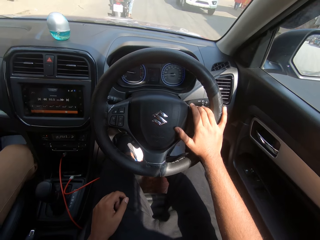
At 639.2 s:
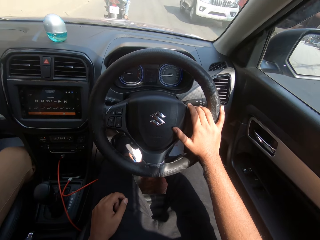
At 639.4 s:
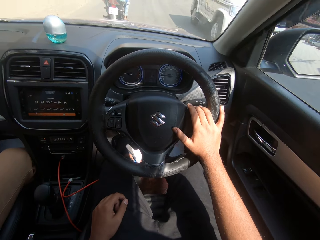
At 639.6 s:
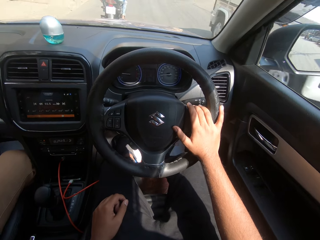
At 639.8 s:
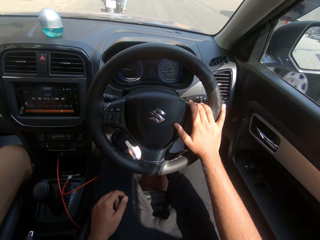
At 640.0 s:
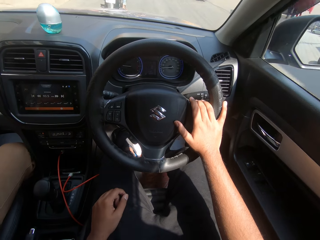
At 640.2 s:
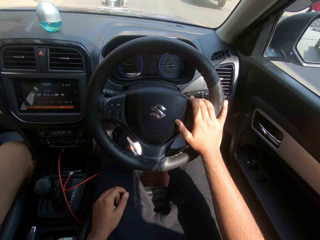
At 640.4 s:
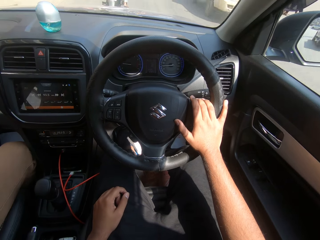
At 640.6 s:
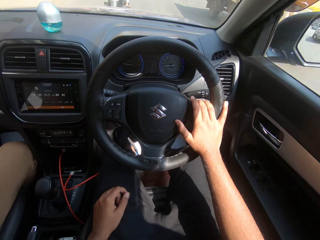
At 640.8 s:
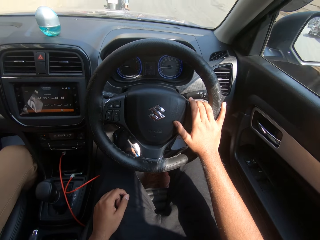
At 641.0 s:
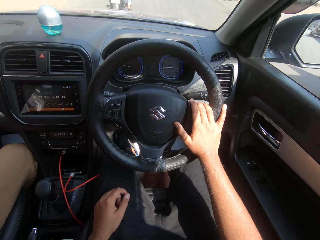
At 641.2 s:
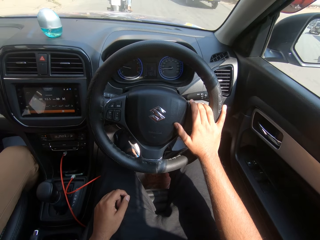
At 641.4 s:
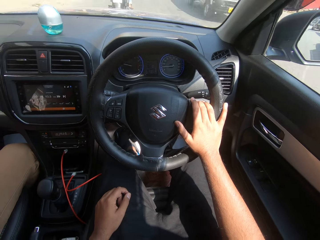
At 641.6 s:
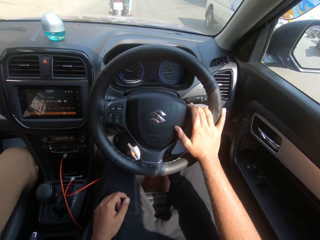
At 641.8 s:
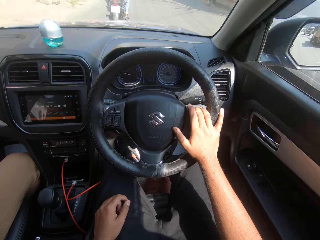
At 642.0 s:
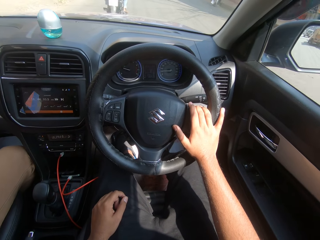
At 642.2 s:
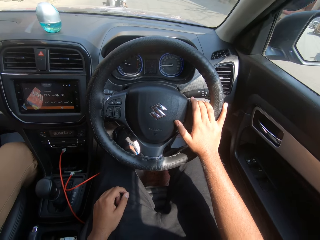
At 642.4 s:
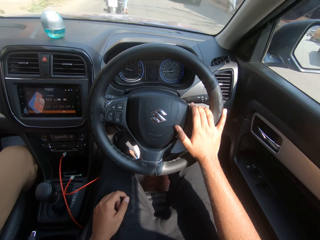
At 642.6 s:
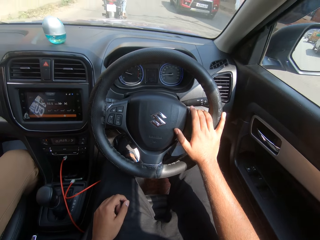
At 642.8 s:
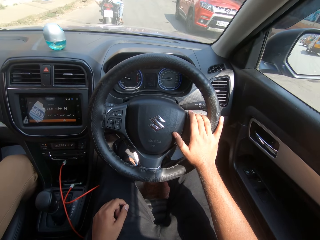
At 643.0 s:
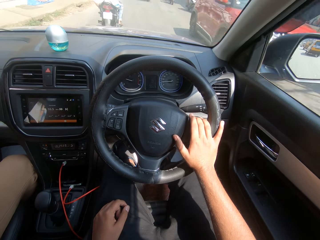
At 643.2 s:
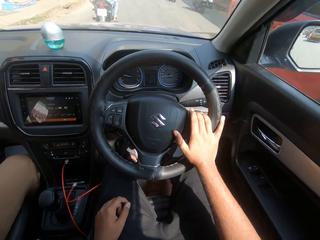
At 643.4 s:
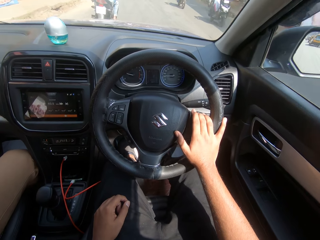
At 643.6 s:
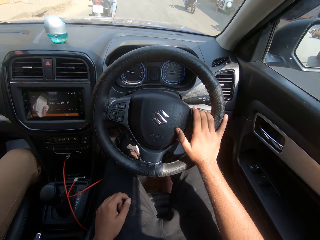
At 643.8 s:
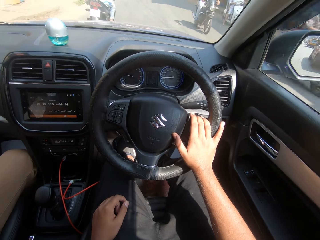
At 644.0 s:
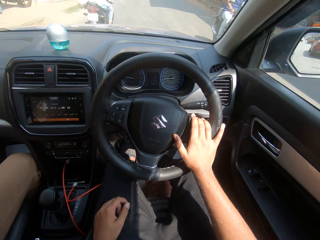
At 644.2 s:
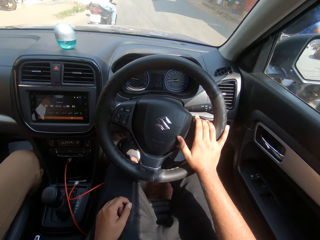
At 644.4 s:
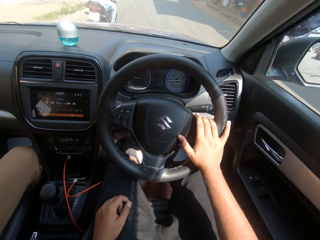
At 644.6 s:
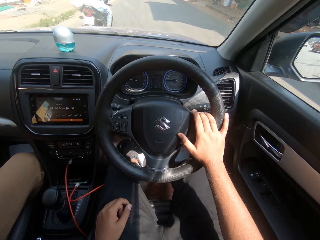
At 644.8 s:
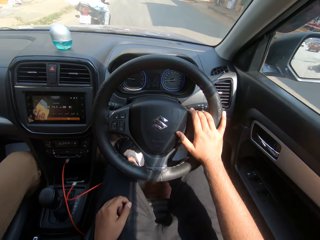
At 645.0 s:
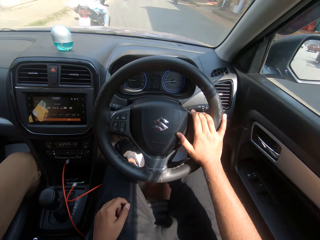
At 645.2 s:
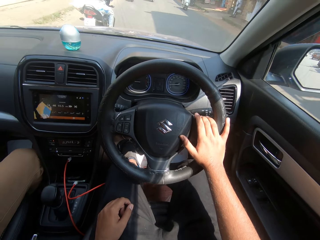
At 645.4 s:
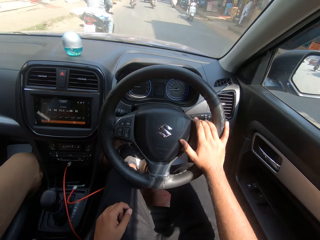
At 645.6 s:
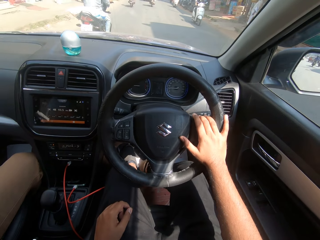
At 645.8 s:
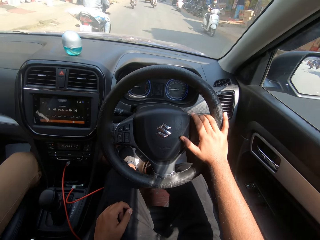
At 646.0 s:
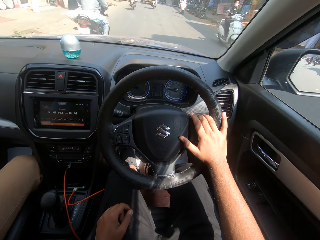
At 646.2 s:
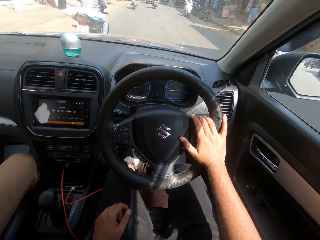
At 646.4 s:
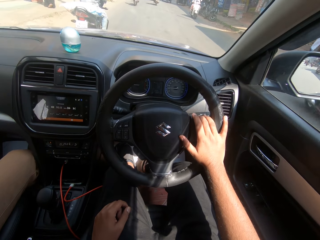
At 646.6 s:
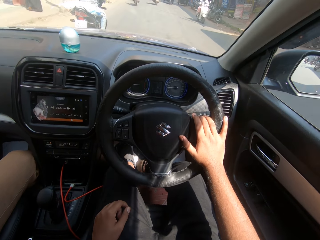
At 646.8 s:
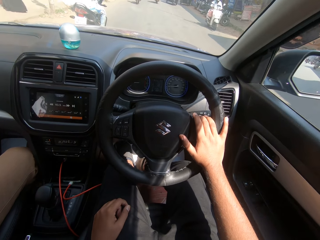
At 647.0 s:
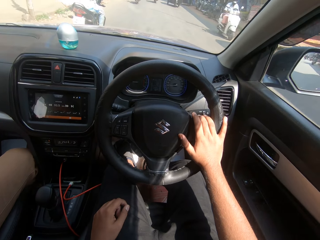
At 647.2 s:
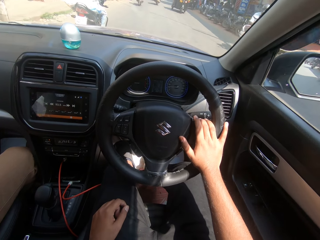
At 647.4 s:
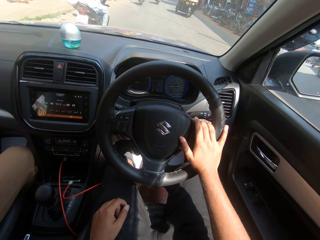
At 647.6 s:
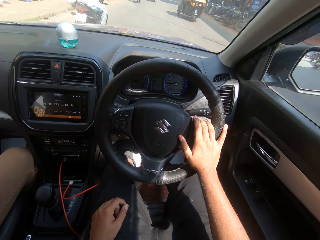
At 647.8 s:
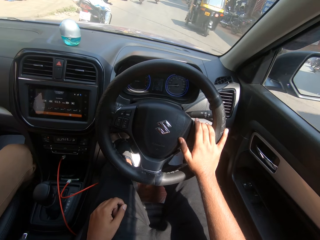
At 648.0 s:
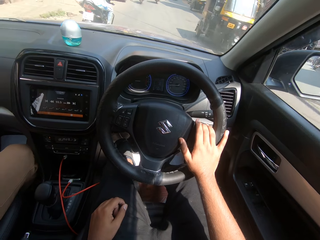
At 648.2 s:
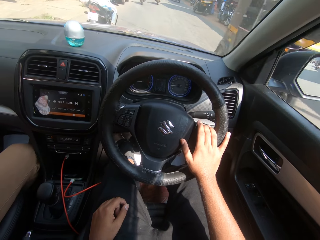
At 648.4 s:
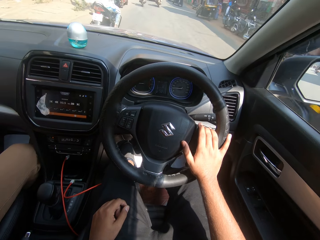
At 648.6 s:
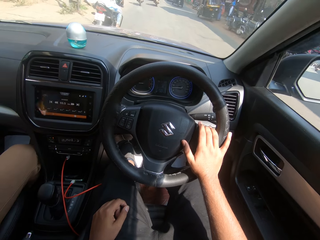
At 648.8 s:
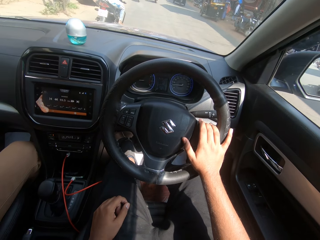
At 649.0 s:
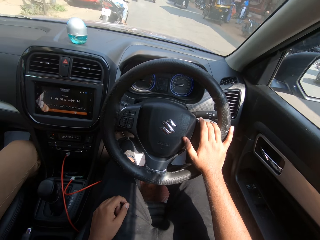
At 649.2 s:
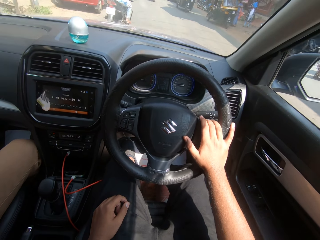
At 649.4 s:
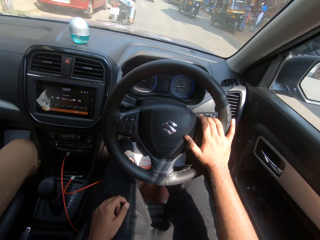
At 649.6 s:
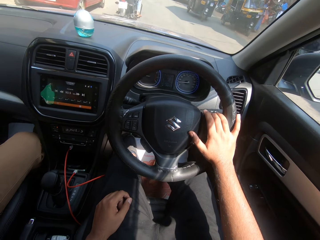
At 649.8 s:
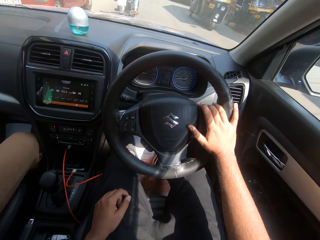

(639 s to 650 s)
The camera wearer drives past a bike on the road. They drive past a bus on the road. They do so again. They drive past a car. They drive past a bike on the road repeatedly. They drive past a tricycle on the road.

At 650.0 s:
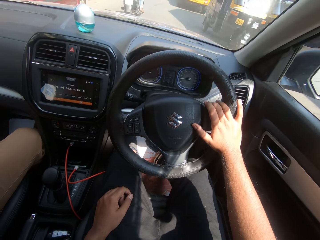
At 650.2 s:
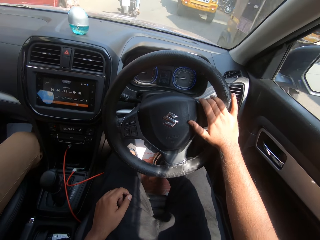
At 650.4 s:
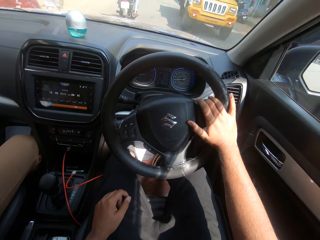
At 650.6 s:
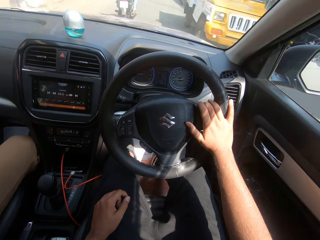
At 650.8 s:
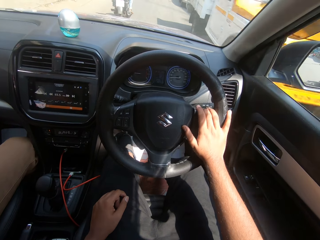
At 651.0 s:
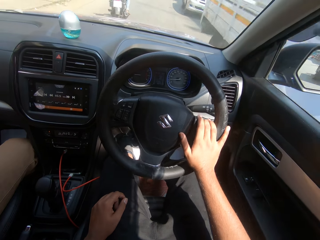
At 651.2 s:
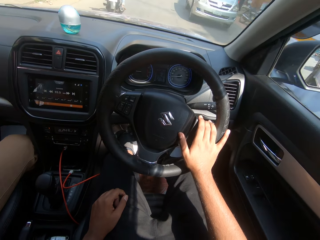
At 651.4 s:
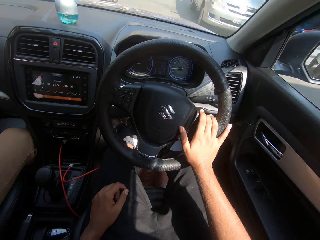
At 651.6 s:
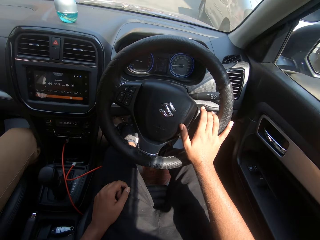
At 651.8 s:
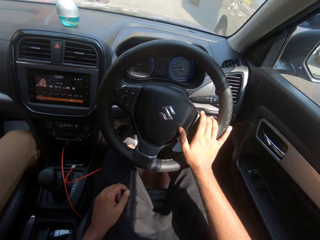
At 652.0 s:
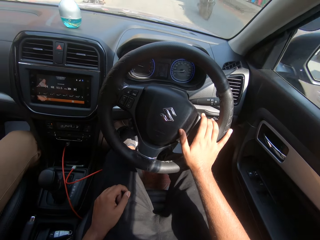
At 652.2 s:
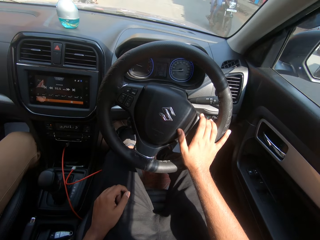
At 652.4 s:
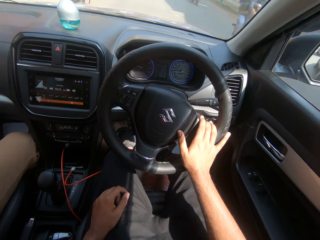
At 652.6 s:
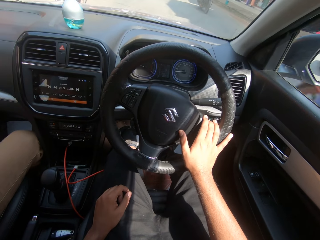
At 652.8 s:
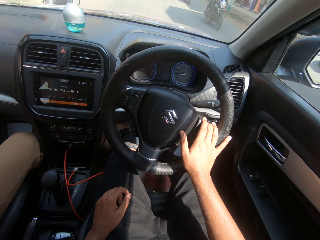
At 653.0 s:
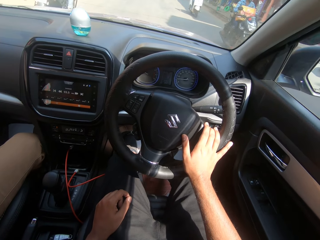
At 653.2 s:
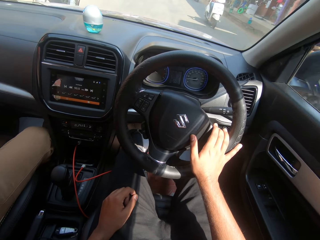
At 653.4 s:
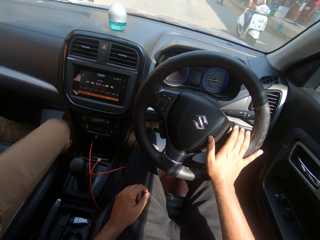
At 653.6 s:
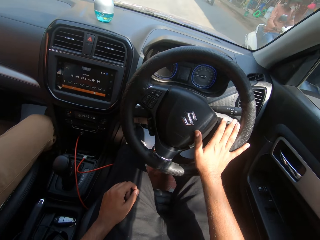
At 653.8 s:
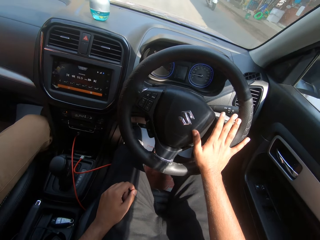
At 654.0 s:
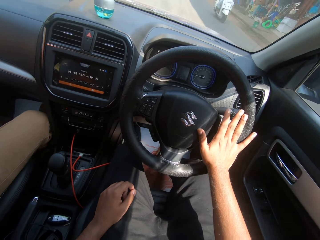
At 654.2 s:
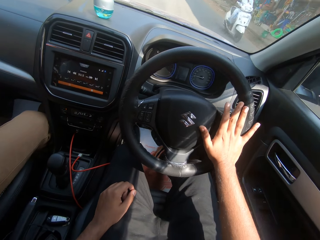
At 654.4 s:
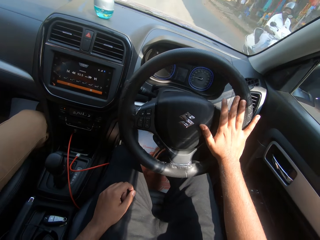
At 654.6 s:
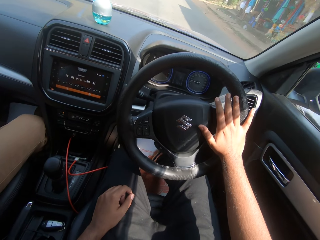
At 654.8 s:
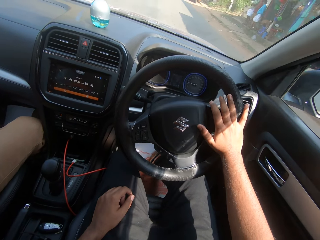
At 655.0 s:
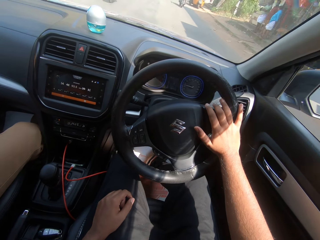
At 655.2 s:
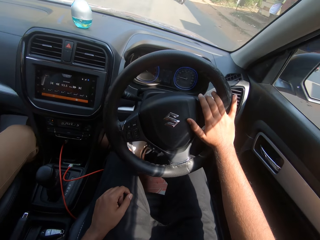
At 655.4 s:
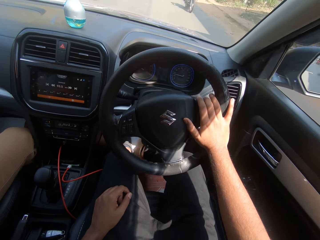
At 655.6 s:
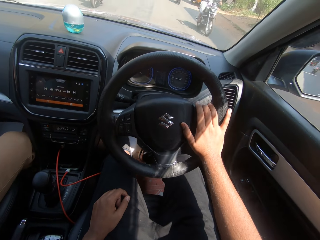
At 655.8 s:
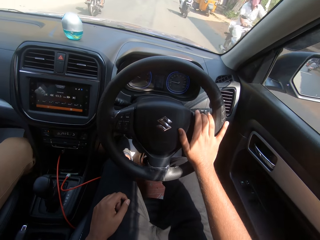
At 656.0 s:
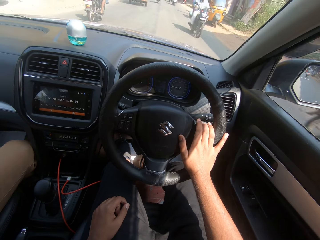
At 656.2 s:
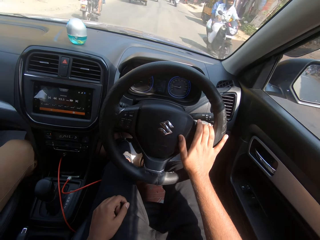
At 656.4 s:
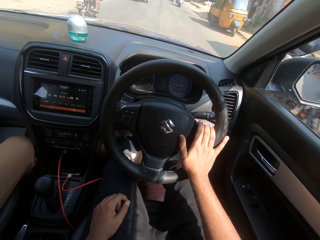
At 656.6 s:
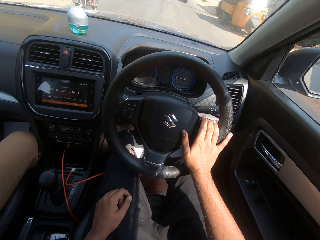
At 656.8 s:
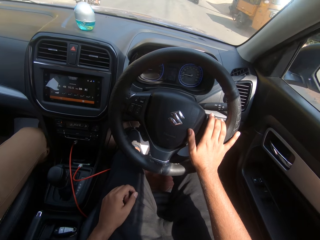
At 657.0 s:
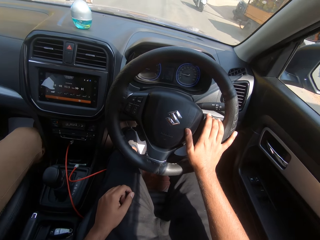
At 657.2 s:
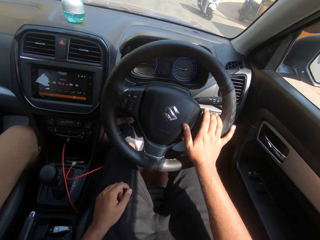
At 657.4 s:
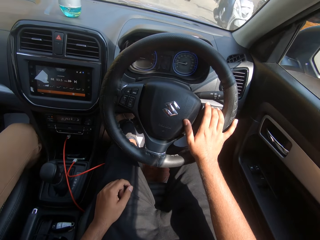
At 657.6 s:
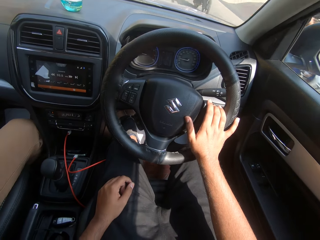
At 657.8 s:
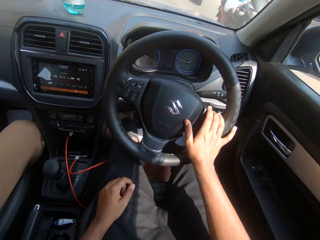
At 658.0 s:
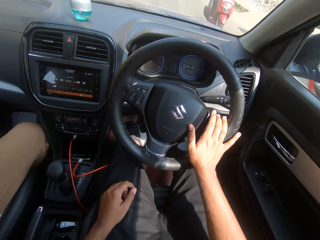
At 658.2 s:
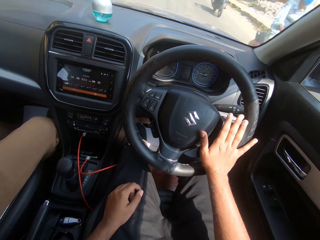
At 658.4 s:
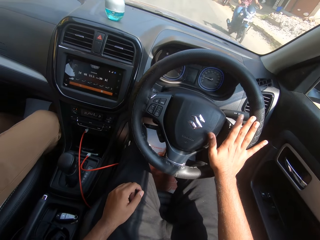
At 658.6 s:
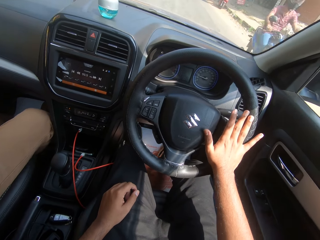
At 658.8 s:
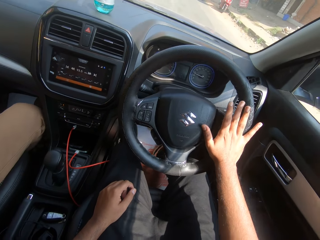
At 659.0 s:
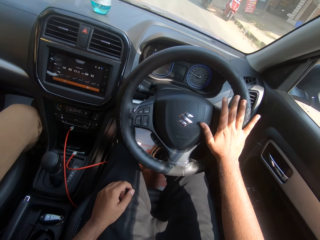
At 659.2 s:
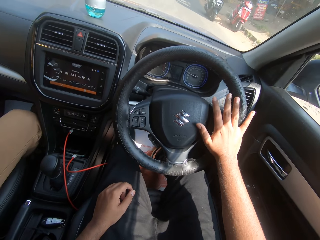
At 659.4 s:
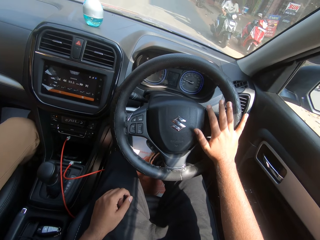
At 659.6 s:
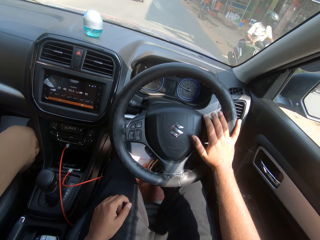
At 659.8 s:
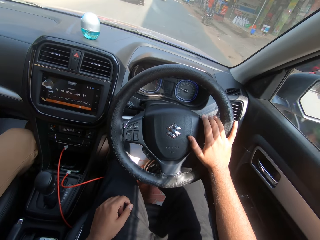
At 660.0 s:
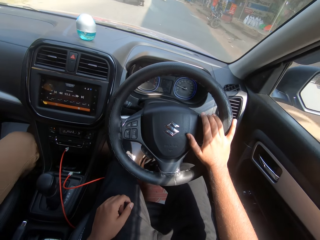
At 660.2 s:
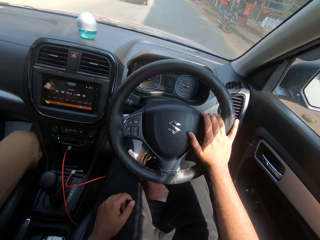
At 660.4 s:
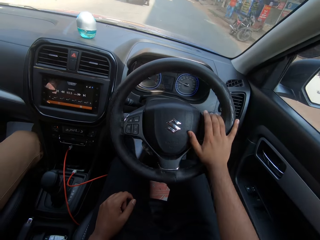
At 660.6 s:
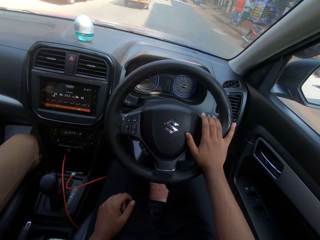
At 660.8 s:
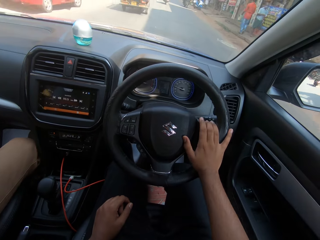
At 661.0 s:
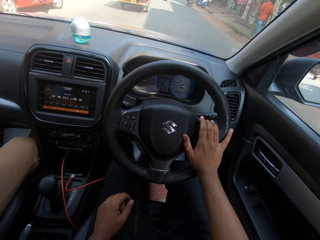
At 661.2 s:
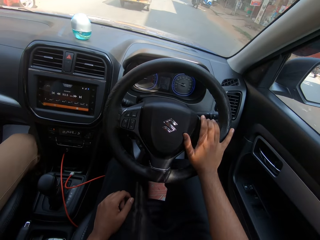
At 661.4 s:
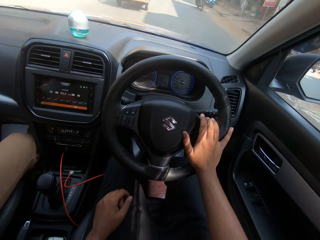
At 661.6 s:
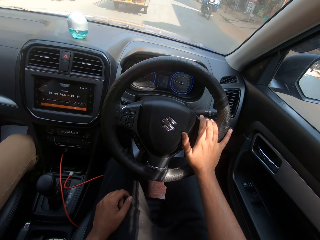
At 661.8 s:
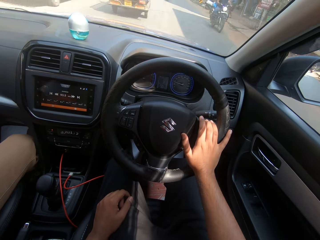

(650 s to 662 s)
The camera wearer drives past a tricycle on the road. They drive past a bus. They drive past a car. They drive past a bike on the road repeatedly.
